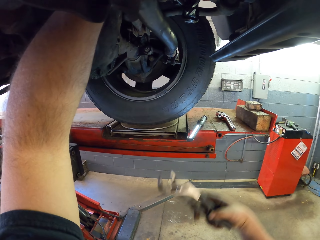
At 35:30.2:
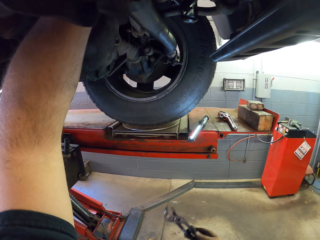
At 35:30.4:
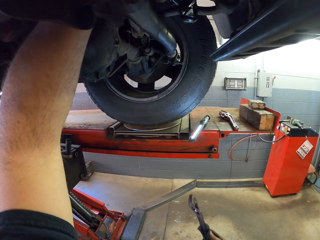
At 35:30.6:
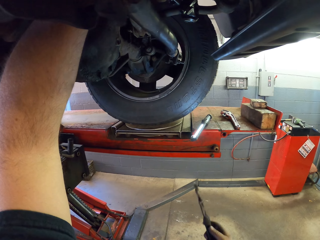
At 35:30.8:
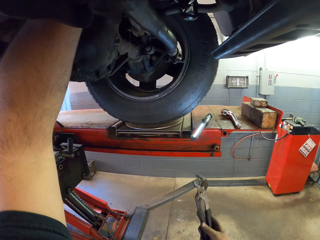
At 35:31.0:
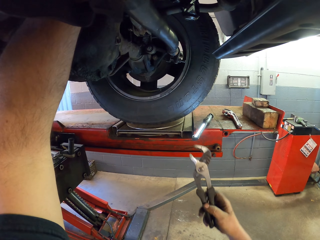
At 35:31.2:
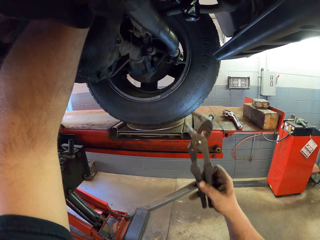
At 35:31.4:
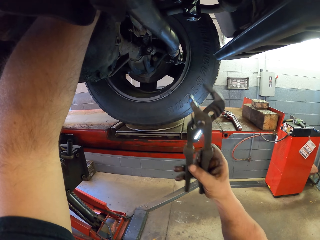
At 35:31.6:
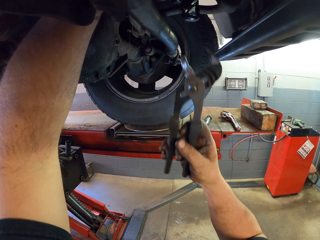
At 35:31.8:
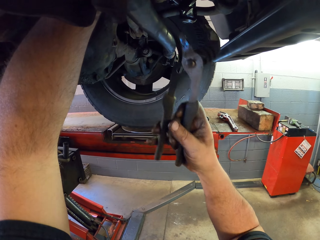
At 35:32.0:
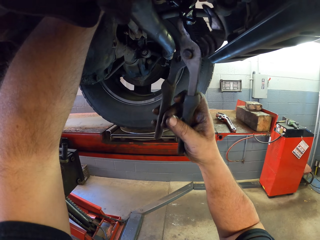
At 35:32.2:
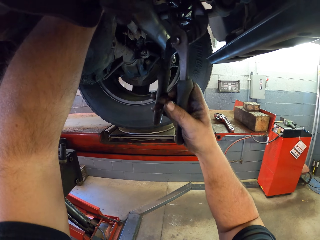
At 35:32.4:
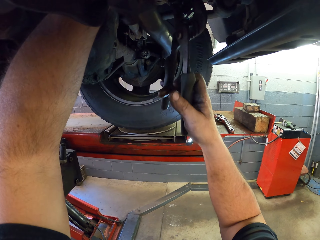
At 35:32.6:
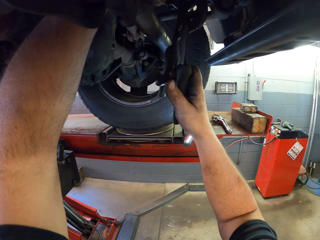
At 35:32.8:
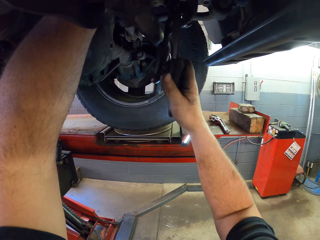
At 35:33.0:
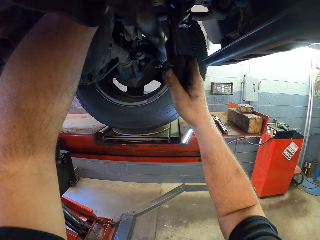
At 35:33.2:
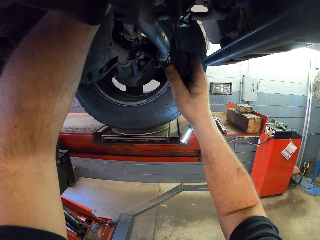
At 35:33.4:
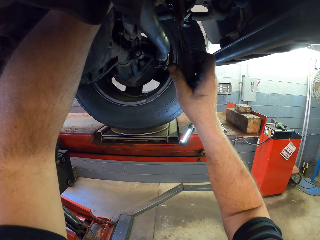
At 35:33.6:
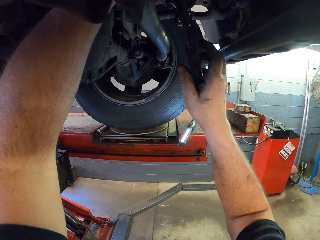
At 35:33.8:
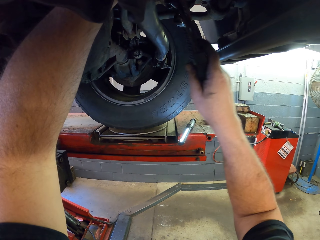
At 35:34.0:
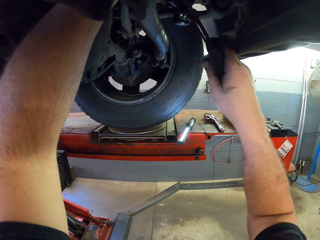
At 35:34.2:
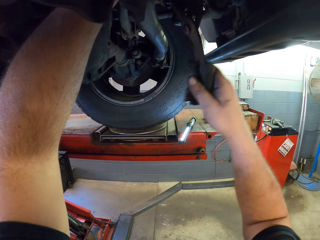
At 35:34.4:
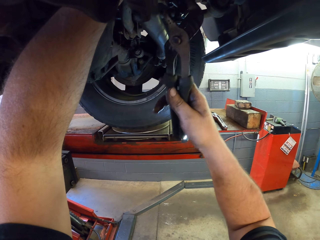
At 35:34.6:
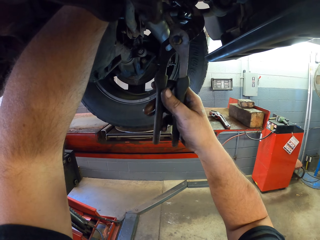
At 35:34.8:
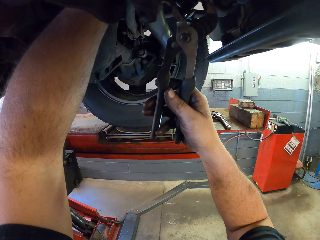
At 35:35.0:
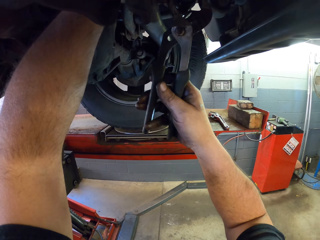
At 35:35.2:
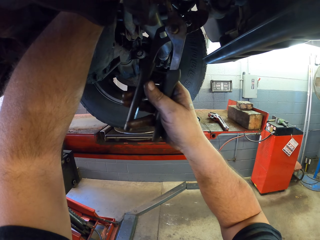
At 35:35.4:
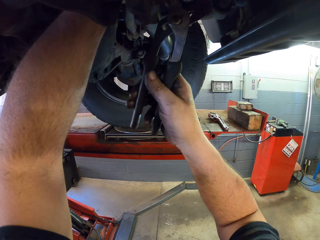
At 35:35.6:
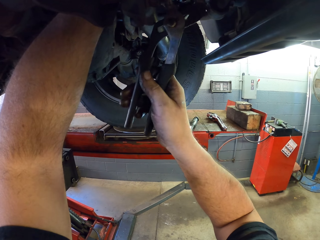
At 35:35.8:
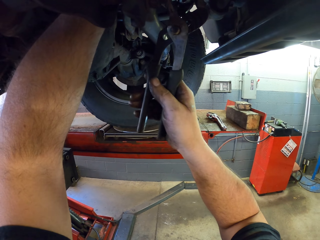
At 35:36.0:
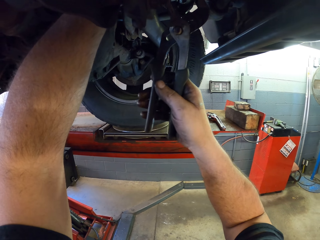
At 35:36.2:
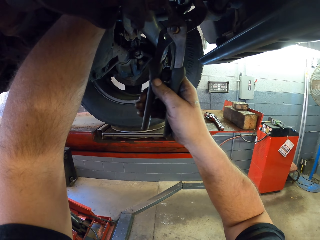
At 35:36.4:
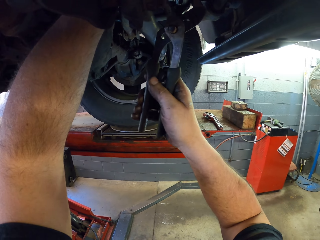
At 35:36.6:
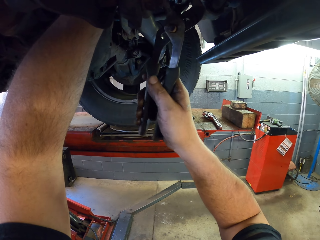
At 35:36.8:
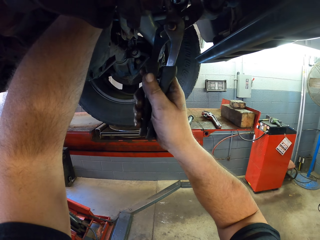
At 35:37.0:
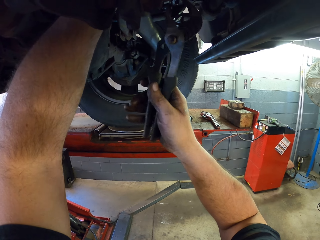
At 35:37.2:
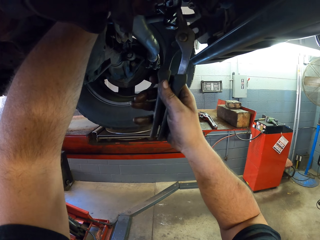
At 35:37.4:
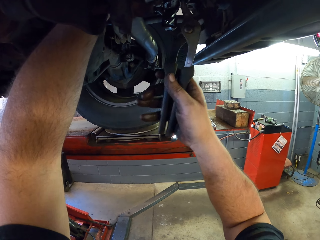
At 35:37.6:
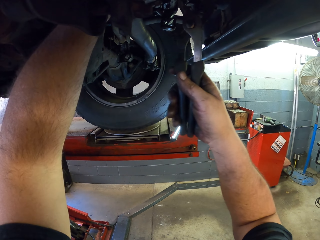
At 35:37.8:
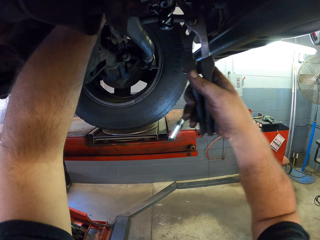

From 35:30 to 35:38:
The camera wearer stops using the locking pliers. They put the pliers down. They grip something with the locking pliers. They fix the wheel hub spare part.

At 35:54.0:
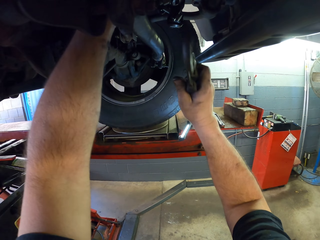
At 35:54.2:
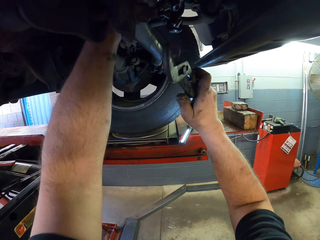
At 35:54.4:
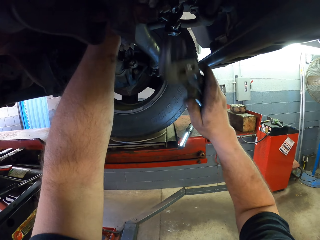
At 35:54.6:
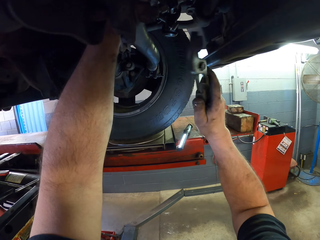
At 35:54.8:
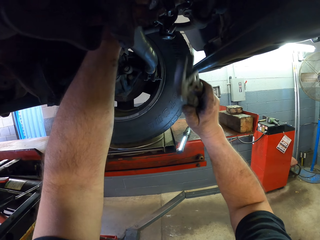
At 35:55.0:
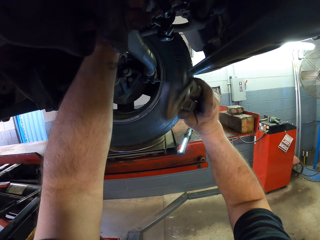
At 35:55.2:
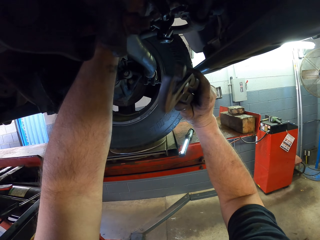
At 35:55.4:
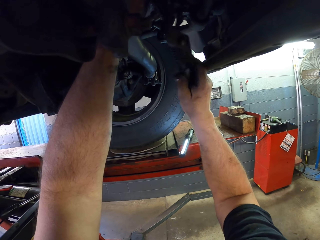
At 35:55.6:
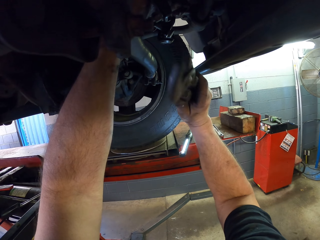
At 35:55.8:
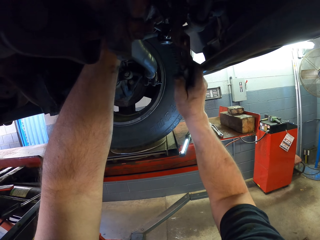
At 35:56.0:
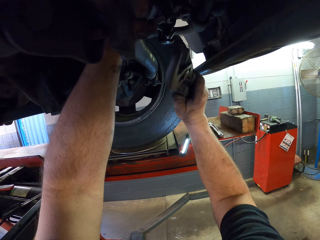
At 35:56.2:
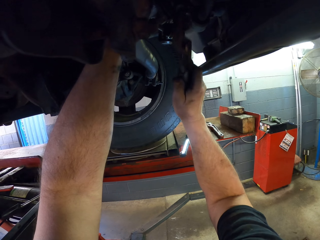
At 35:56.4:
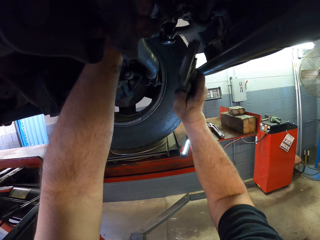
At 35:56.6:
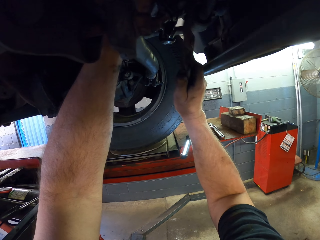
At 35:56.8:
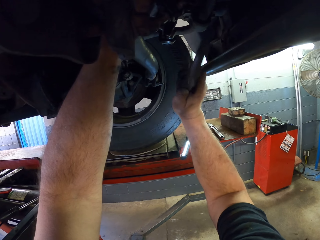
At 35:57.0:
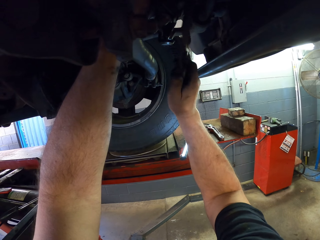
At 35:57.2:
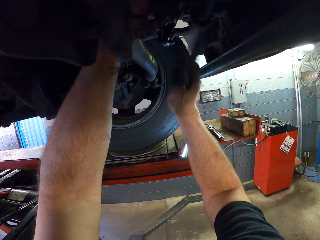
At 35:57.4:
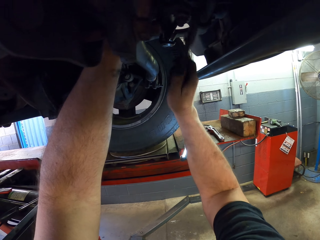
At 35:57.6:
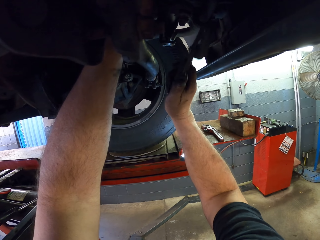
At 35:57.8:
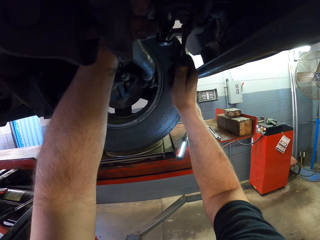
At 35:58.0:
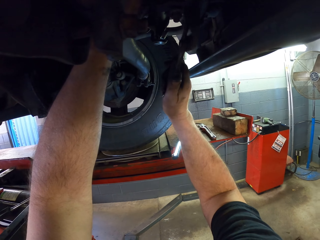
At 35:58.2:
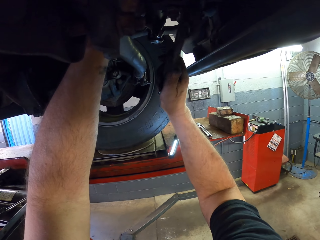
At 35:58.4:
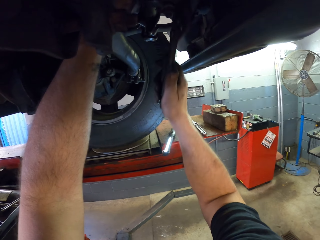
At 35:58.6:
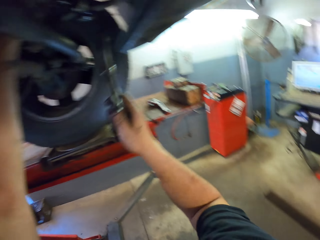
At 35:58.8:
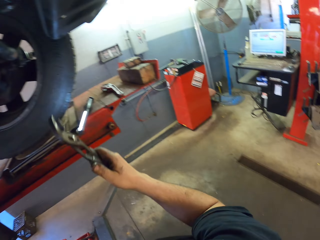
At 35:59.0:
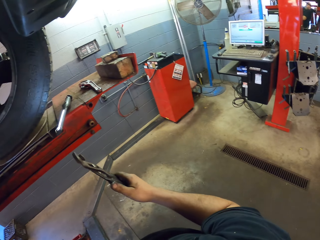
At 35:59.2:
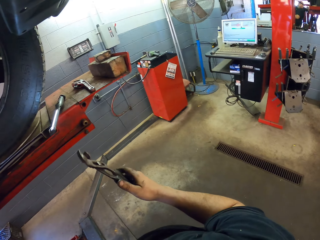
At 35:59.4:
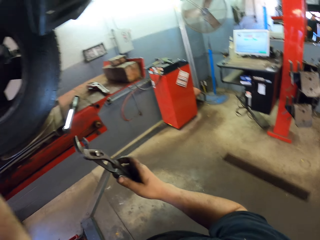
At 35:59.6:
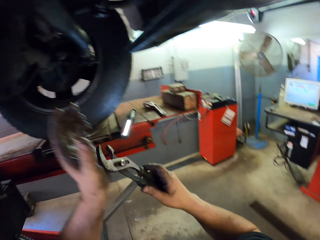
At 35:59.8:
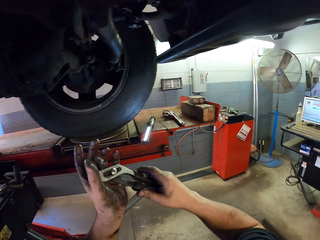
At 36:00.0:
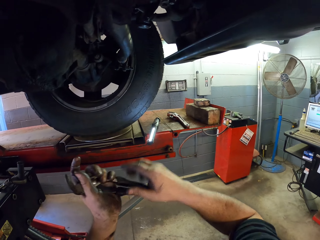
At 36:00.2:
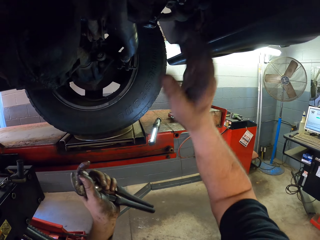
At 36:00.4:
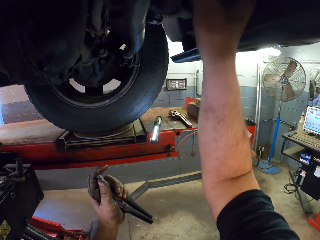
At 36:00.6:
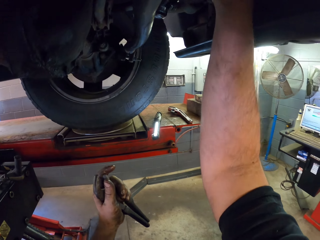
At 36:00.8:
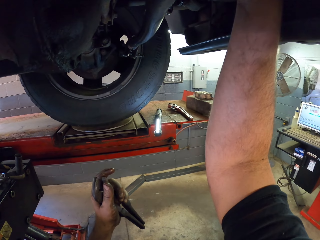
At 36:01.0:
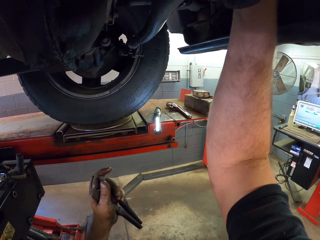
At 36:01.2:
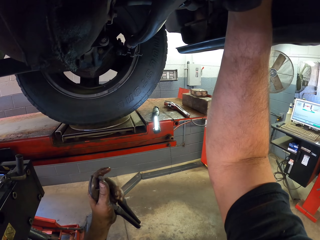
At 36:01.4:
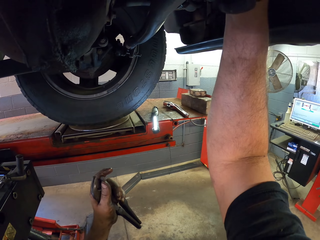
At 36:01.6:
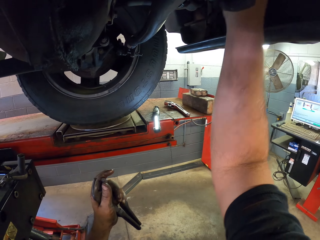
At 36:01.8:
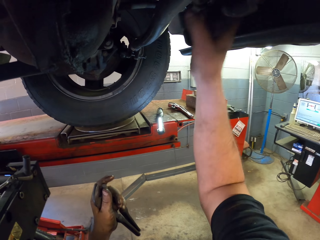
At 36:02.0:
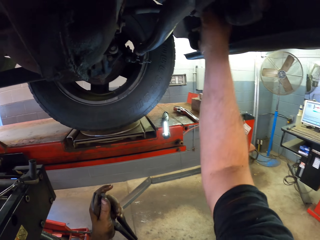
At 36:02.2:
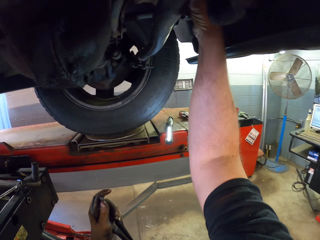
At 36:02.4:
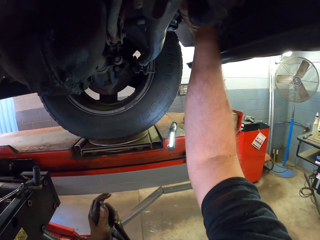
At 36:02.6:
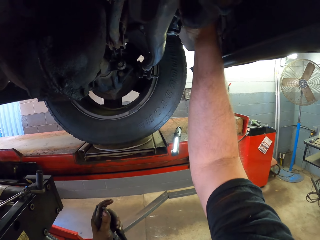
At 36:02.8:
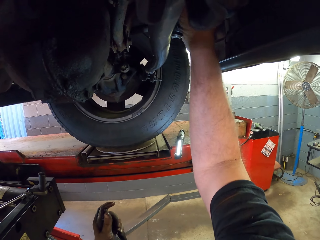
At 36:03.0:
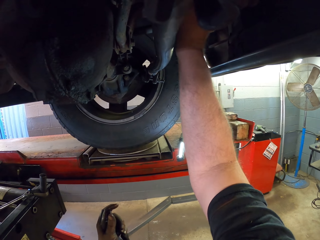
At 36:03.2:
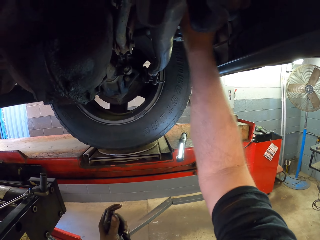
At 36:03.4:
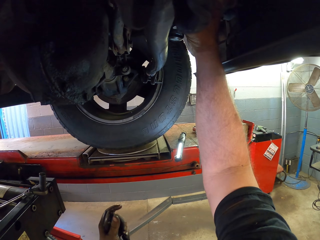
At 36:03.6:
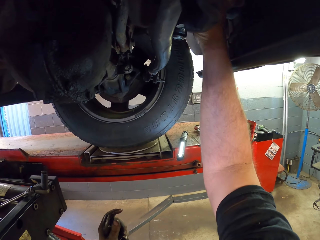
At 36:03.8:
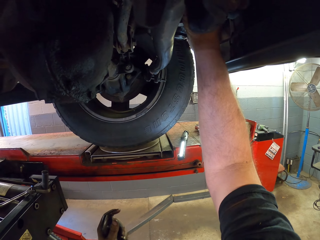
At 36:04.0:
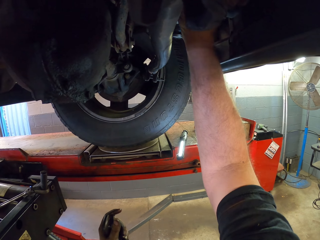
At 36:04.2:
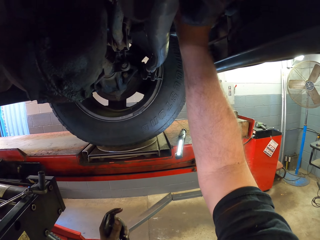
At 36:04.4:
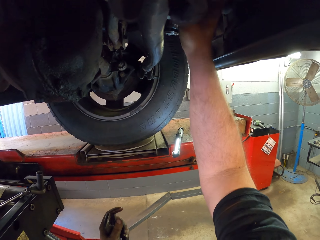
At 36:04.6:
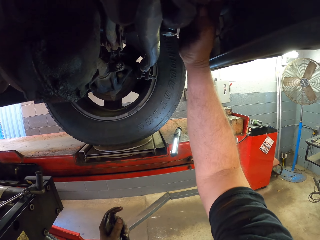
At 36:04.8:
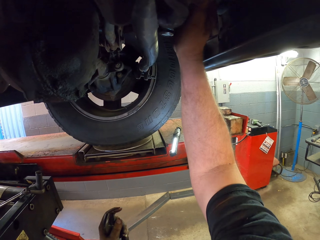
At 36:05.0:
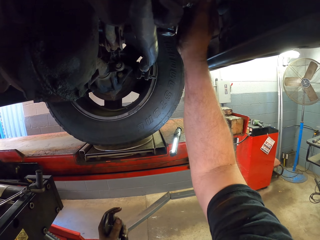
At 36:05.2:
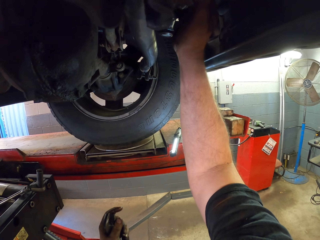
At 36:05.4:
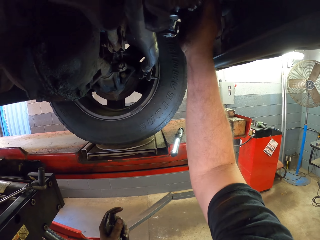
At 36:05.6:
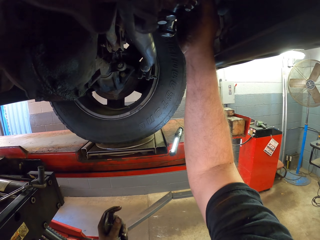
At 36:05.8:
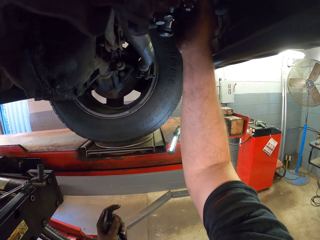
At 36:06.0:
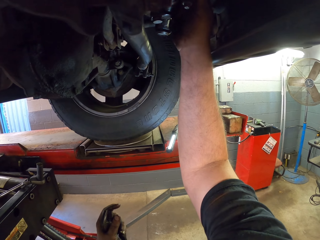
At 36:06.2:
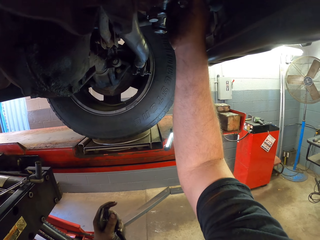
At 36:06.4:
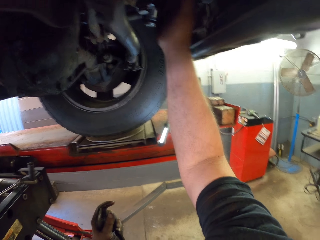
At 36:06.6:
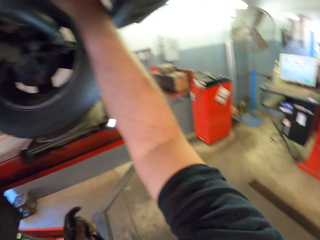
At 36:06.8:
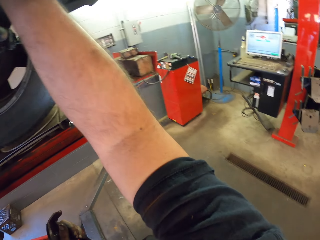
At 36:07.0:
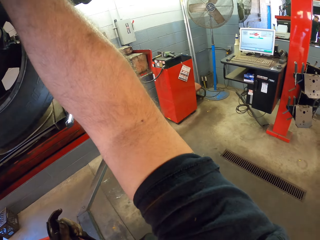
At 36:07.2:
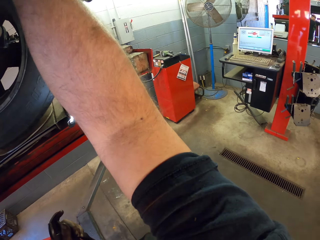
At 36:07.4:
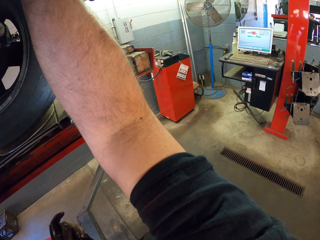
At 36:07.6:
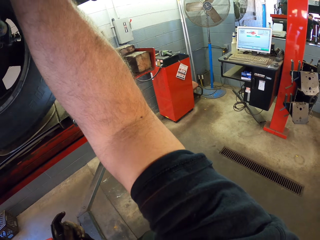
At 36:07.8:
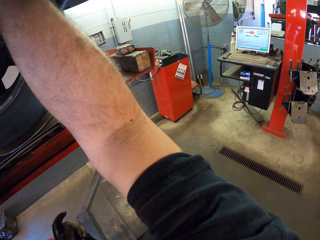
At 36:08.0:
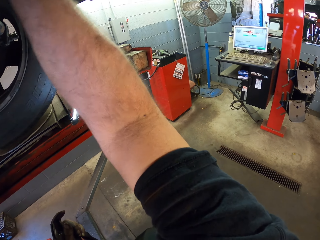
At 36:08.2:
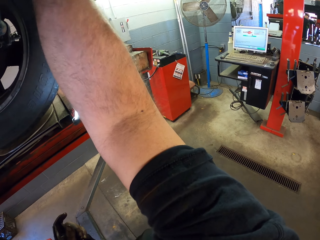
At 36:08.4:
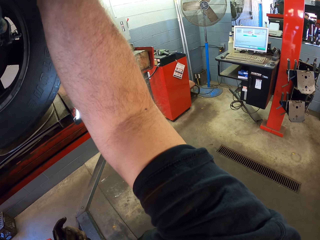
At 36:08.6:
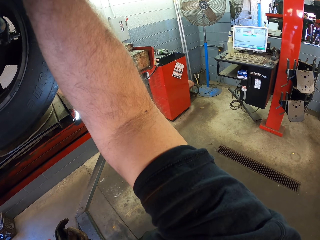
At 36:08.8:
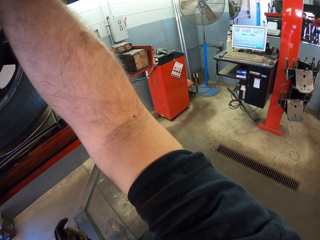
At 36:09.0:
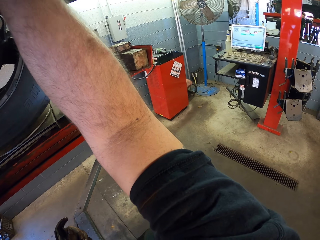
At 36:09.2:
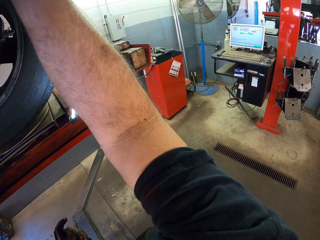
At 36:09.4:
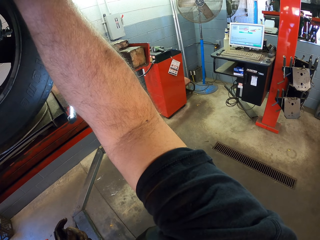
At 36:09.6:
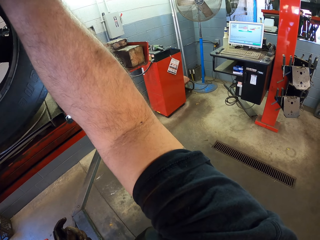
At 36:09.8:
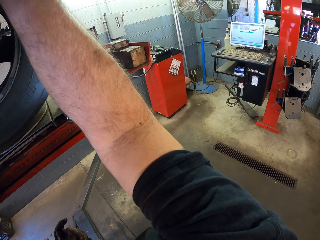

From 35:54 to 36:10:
The camera wearer hits the wheel hub with the locking pliers. They interact with a man. They touch the pliers. They use a hand to tighten. They fix the wheel hub spare part. They interact with the man.
